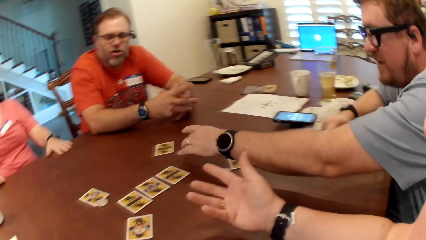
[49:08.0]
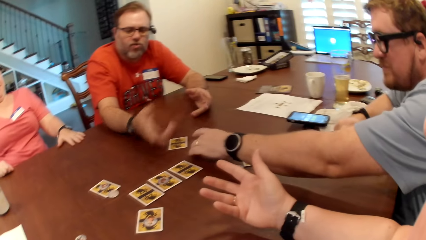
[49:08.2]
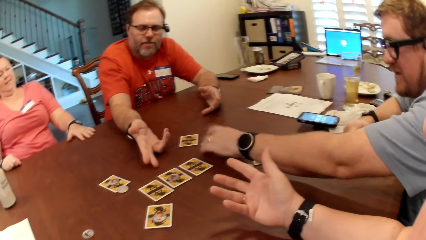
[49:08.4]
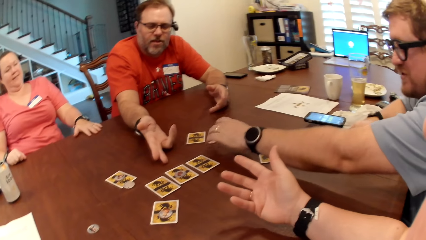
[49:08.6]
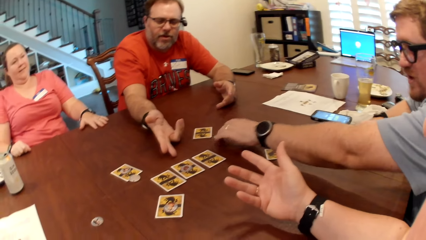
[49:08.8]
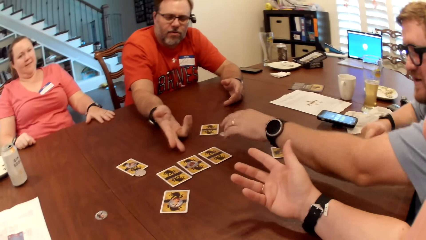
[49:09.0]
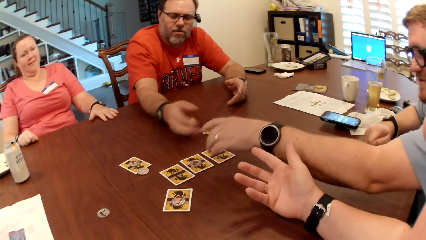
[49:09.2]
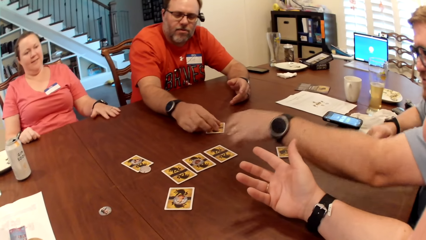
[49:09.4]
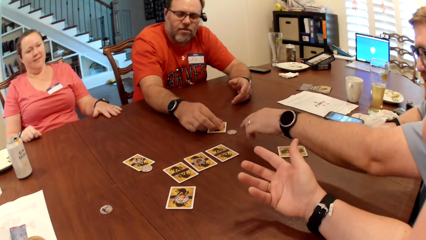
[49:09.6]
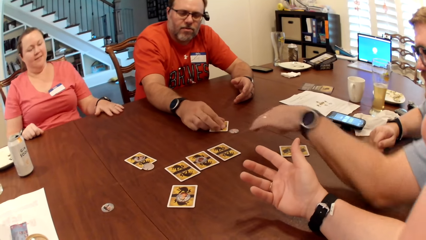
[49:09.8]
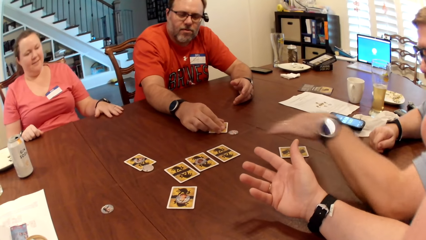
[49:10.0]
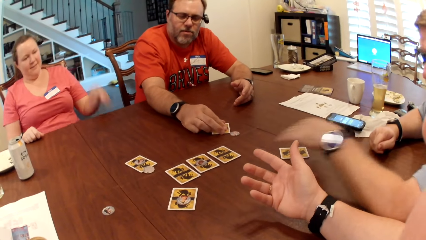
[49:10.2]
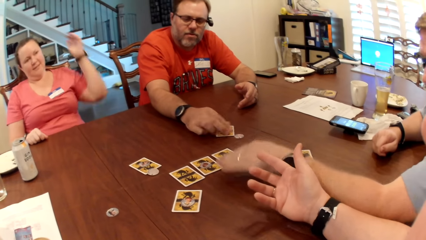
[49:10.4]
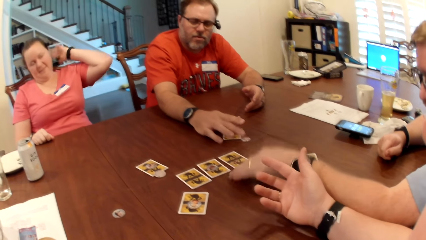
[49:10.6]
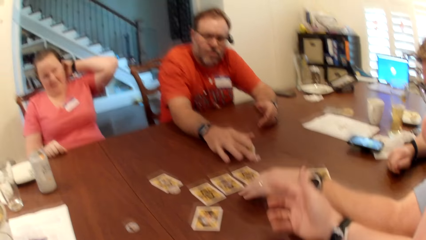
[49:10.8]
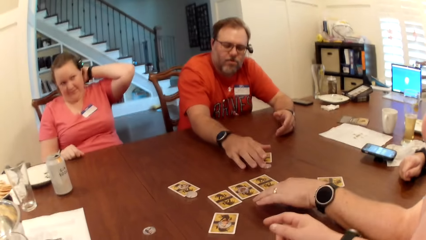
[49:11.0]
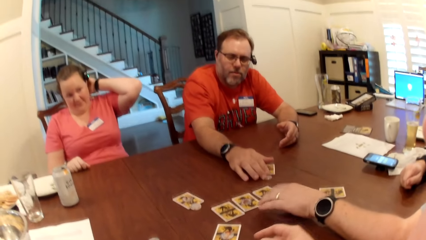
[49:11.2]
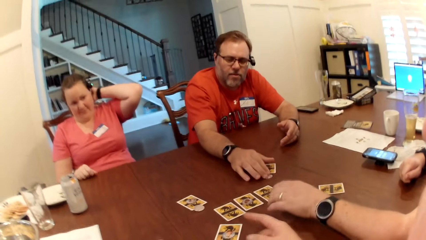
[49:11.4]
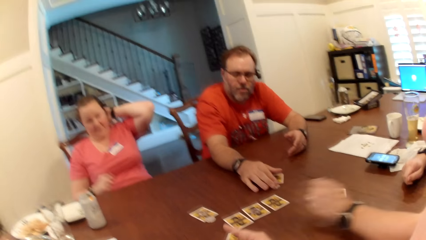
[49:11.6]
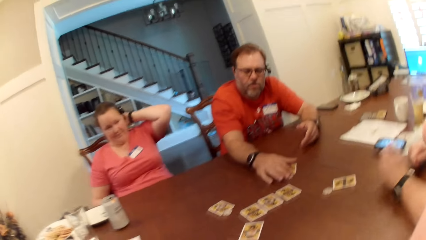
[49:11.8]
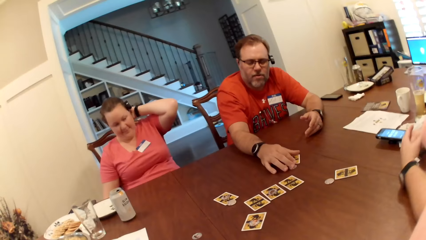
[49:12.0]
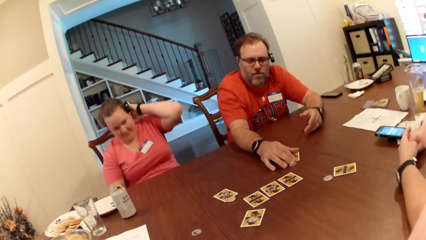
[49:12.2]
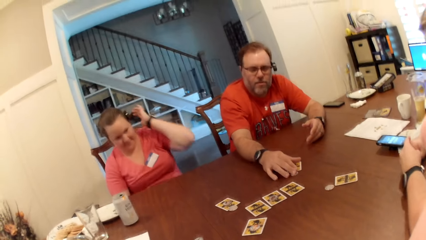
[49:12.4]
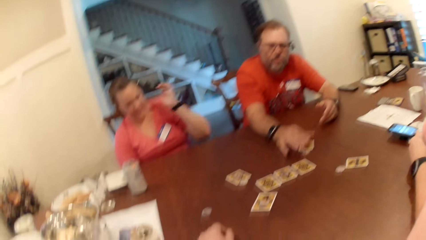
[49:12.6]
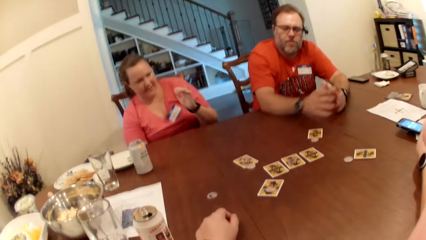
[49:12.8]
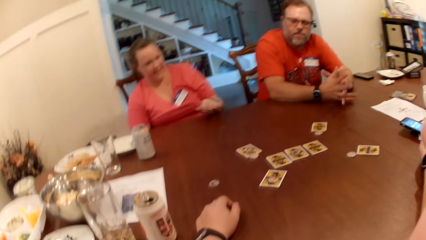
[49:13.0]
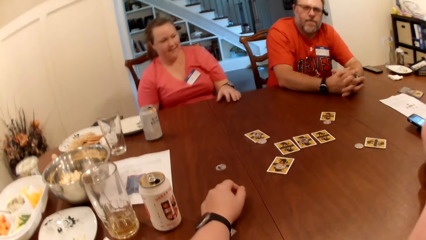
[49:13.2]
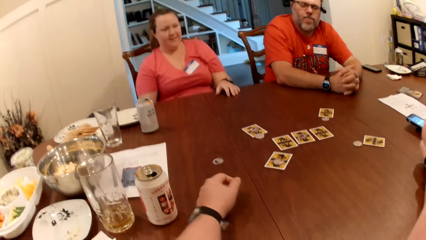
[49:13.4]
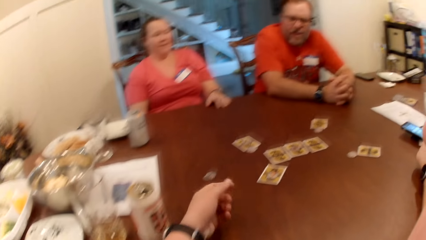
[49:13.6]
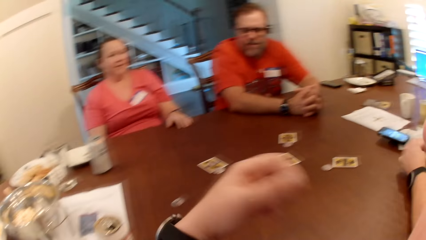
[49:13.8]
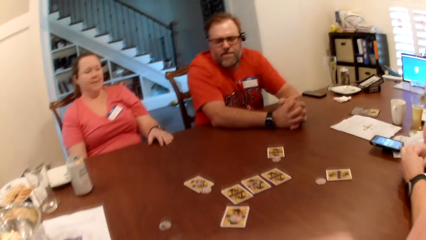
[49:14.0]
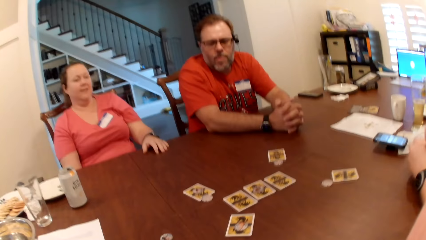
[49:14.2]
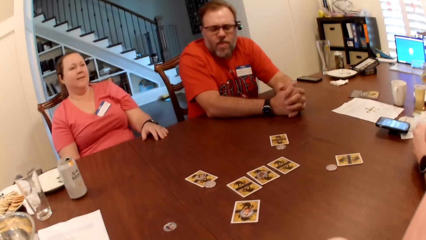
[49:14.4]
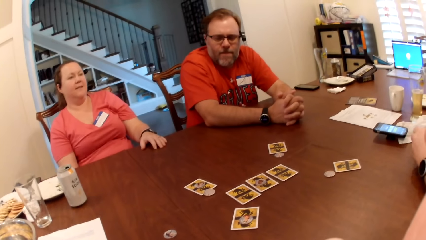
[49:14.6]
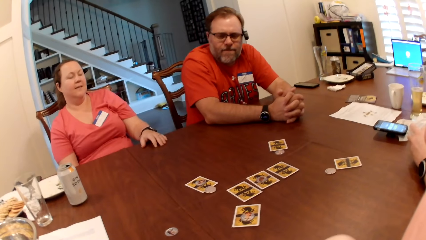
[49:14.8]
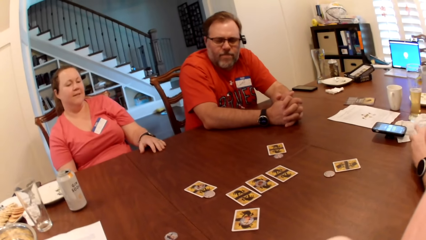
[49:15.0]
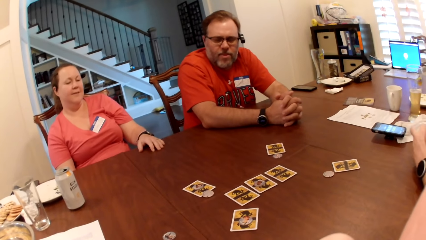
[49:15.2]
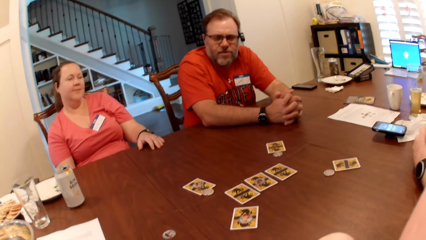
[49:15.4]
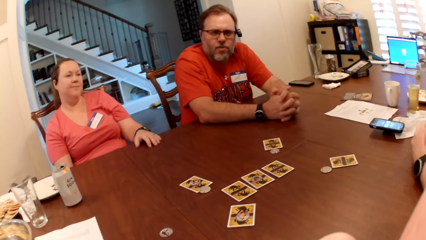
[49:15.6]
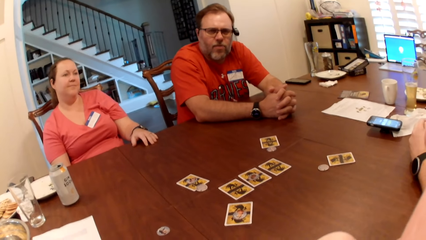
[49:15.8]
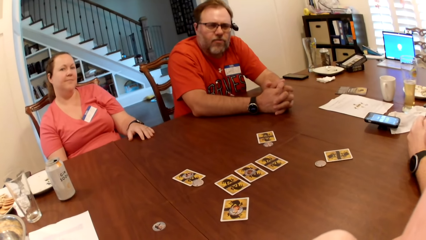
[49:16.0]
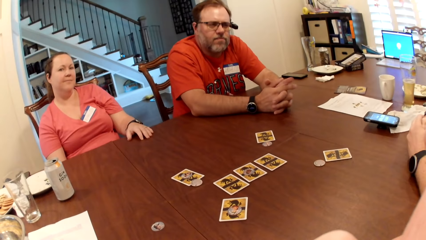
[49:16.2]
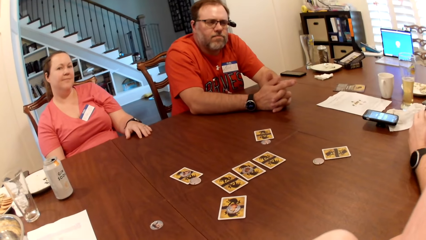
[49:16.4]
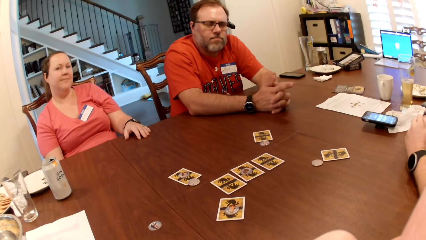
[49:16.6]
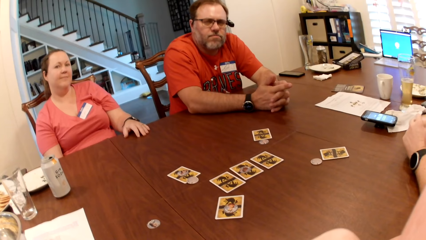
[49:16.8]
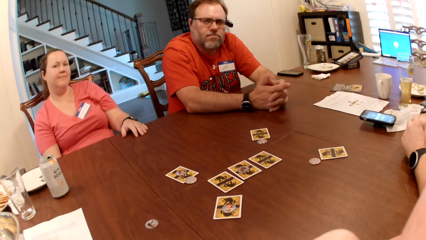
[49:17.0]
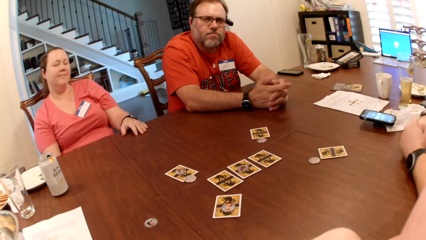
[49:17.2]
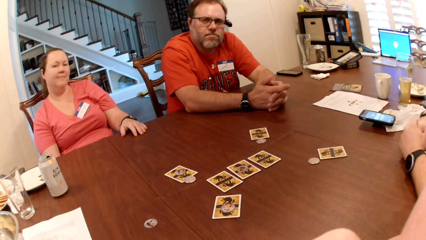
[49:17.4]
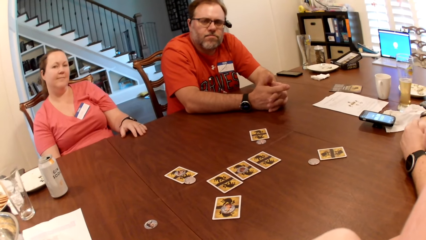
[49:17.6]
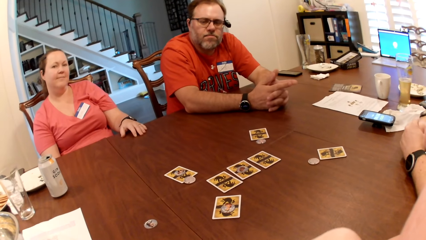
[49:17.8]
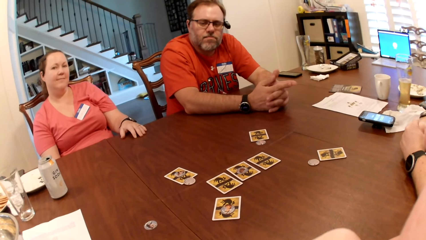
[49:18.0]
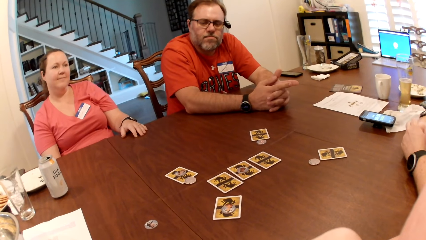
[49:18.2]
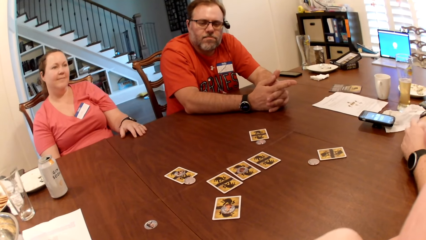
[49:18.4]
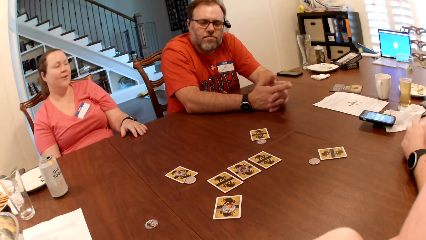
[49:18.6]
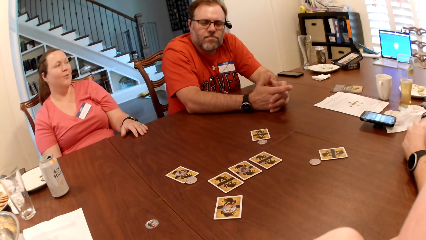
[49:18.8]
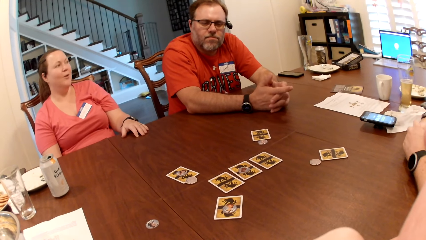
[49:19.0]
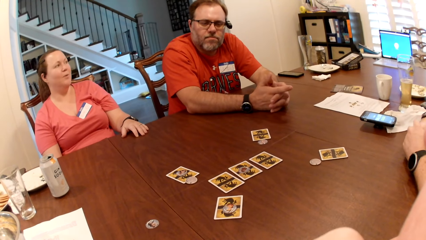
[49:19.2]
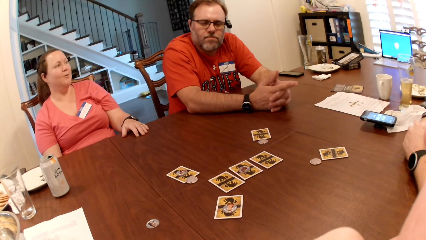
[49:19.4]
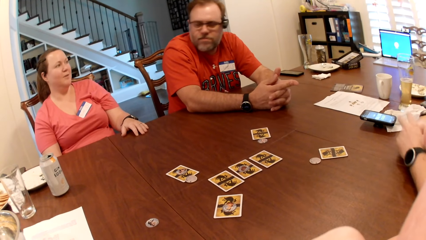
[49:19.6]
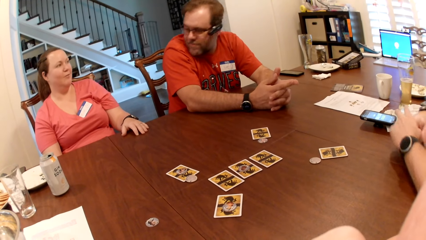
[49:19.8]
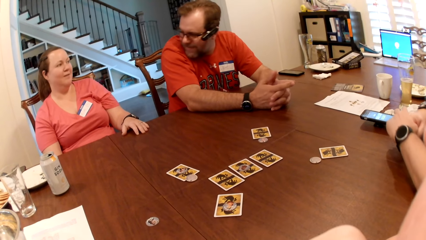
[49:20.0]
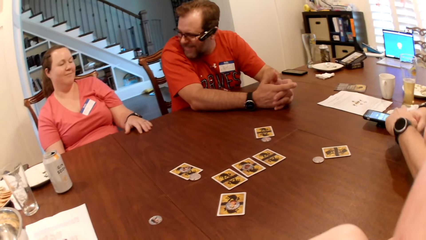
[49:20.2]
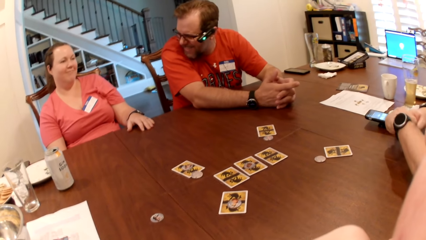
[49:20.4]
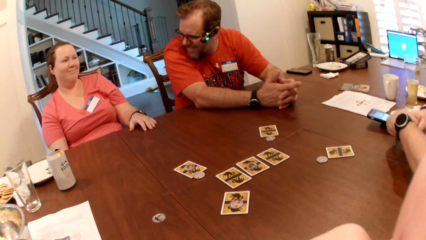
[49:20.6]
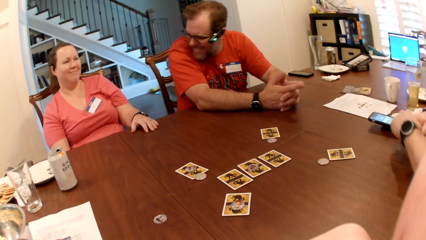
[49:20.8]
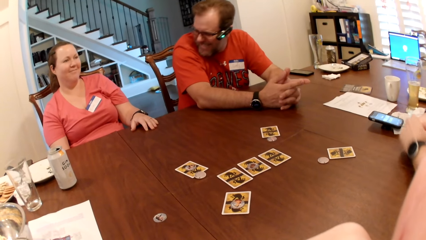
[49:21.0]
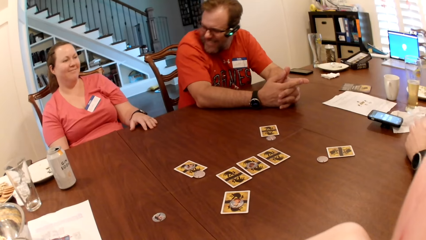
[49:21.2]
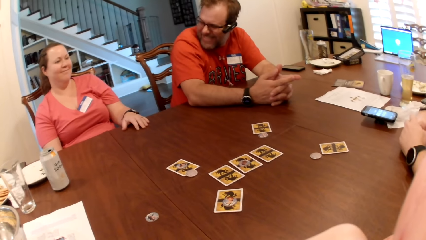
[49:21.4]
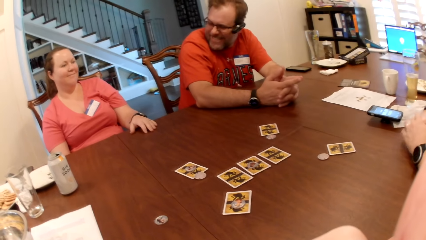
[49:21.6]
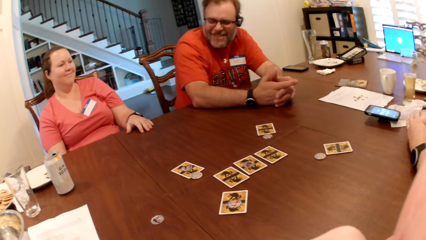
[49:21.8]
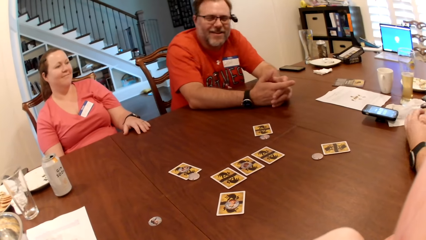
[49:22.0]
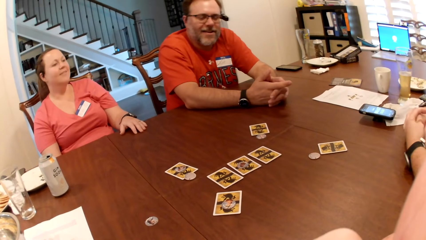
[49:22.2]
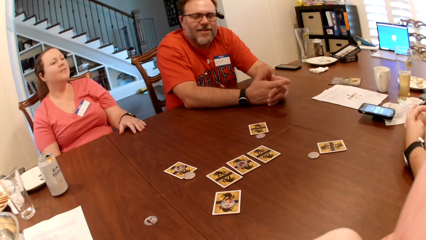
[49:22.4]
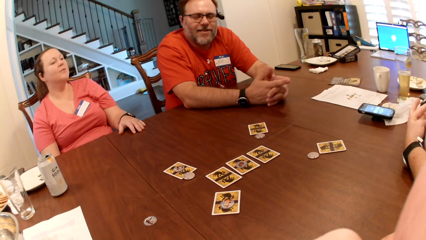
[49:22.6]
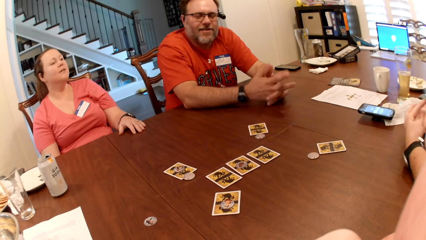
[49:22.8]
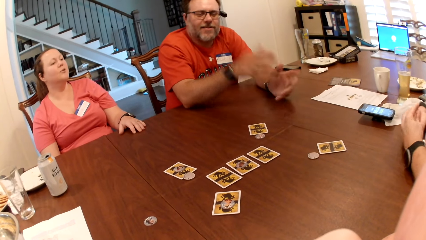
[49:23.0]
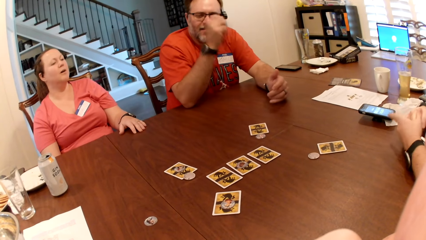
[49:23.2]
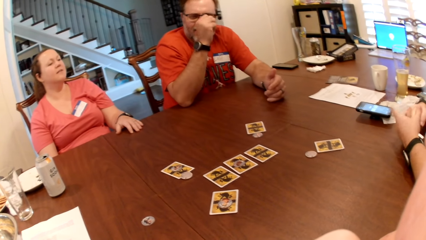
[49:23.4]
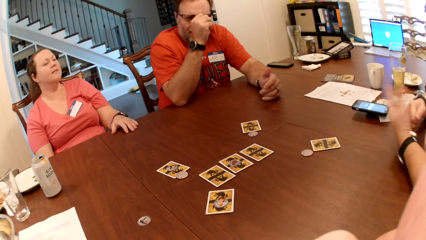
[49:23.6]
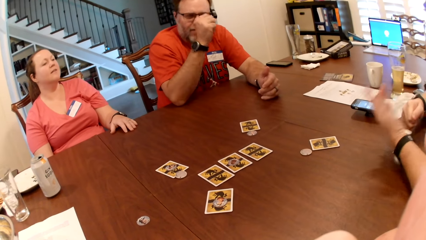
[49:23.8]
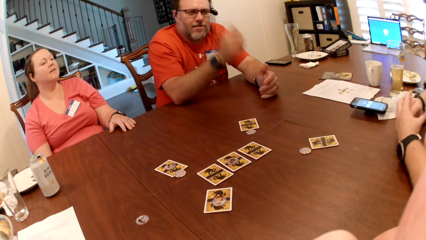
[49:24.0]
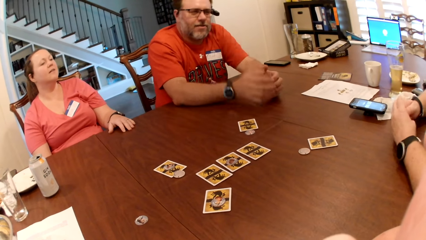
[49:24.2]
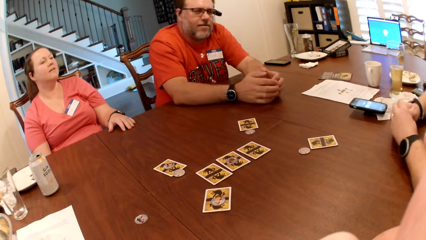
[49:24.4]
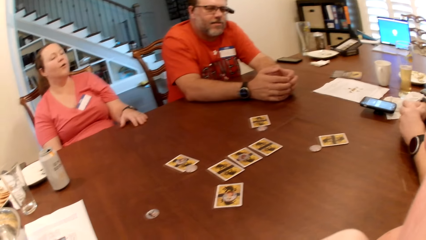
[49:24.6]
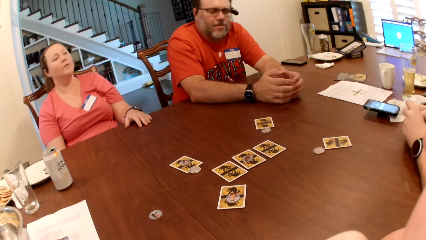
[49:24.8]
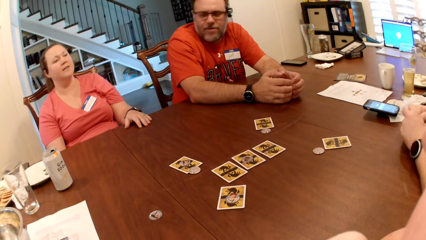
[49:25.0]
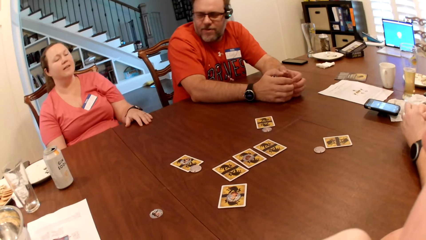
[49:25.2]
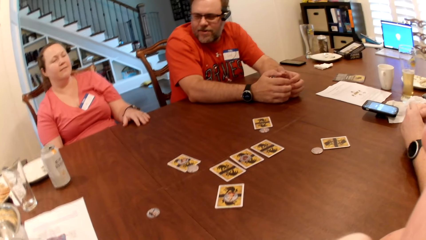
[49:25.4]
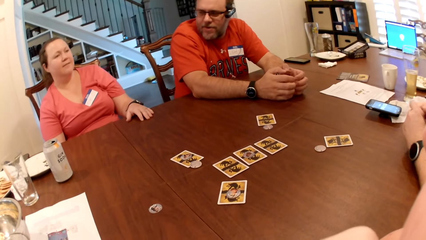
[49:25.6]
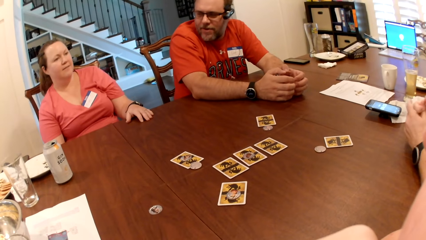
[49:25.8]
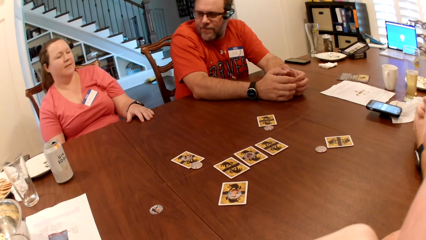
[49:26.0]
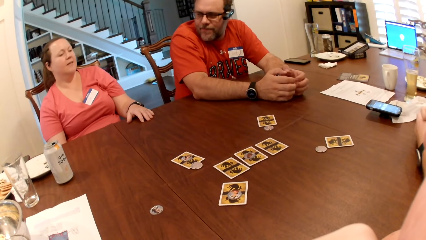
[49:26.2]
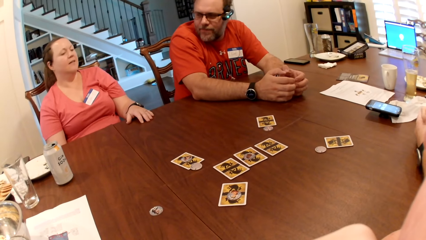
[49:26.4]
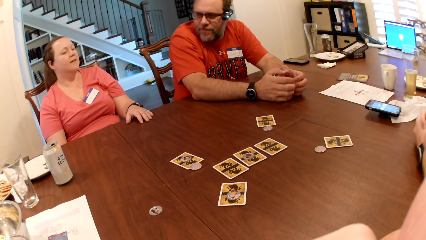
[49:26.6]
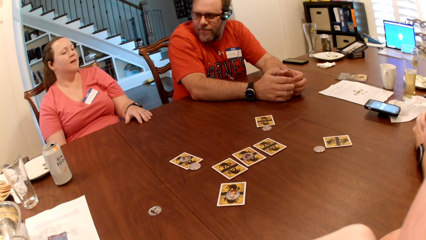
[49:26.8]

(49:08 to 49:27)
A man points to the card and chip on the table with his left hand. Another man points to the card on the table with his right hand. The other man touches the card and chip on the table with his right hand. A woman puts her left hand behind her head. The woman scratches her head. The camera wearer raises his hand. The woman interacts with the other man. The first man presses the phone on the table with his left hand. The other man scratches his face. The other man adjusts his glasses with his right hand.
